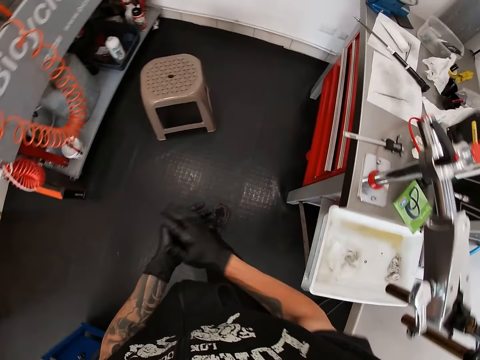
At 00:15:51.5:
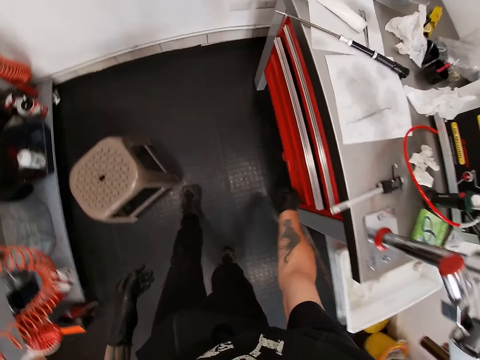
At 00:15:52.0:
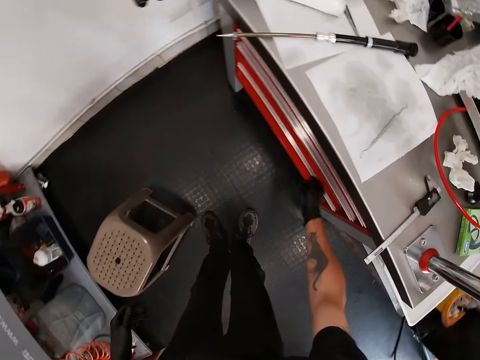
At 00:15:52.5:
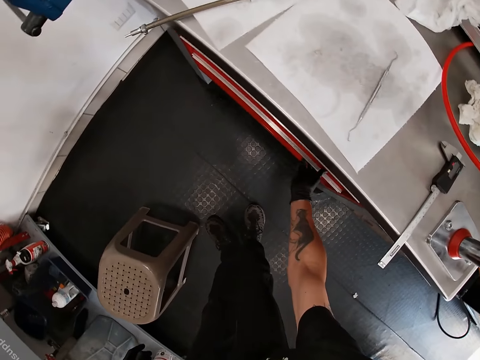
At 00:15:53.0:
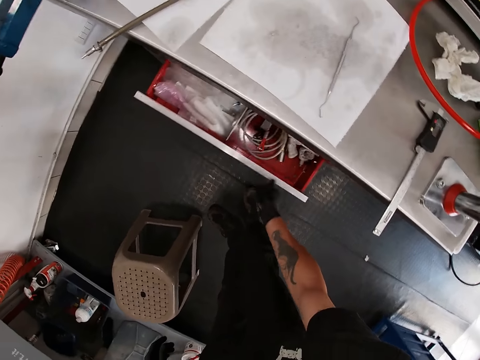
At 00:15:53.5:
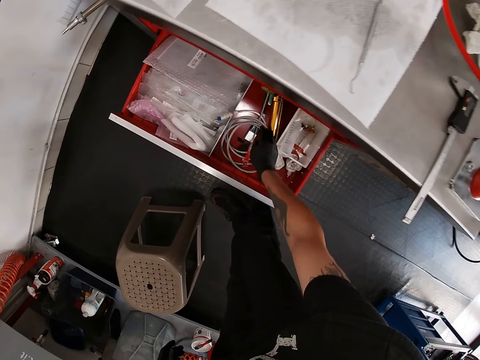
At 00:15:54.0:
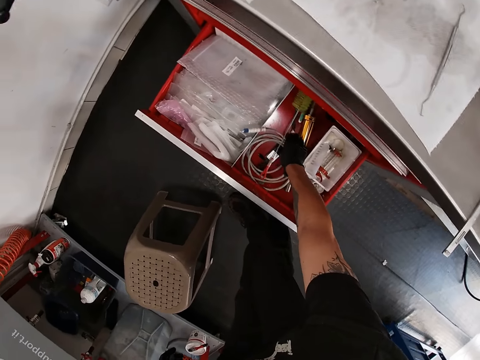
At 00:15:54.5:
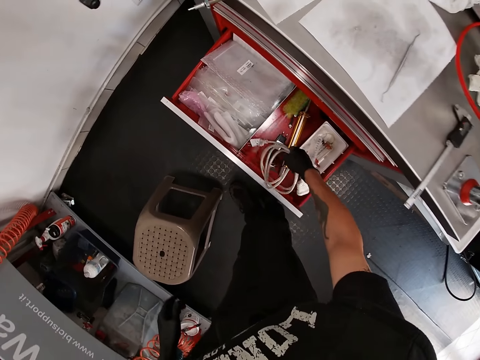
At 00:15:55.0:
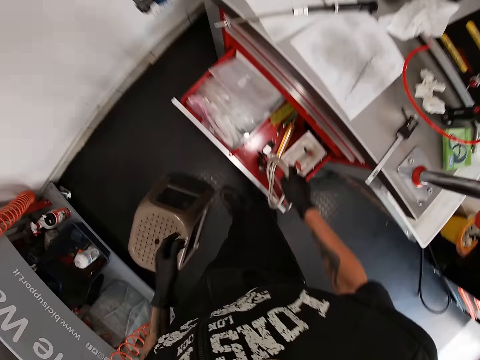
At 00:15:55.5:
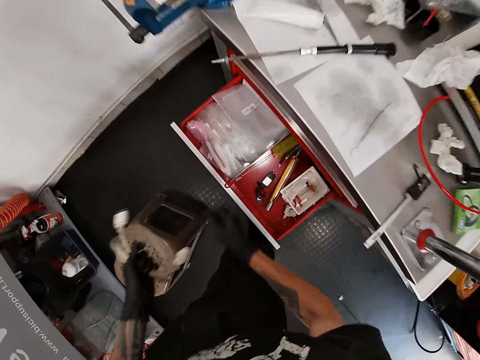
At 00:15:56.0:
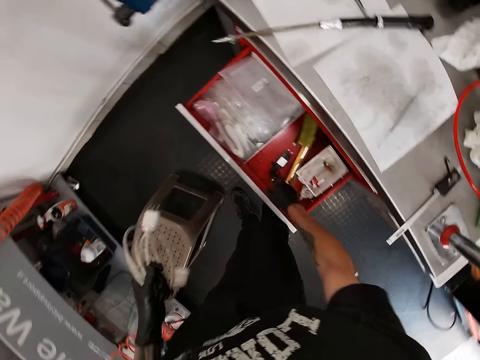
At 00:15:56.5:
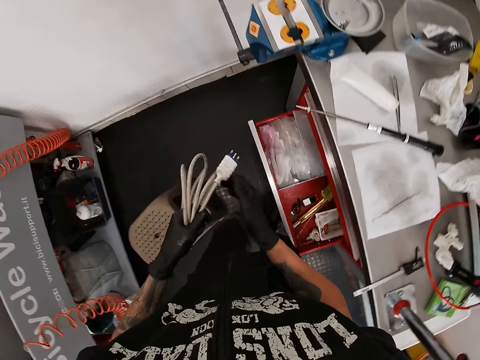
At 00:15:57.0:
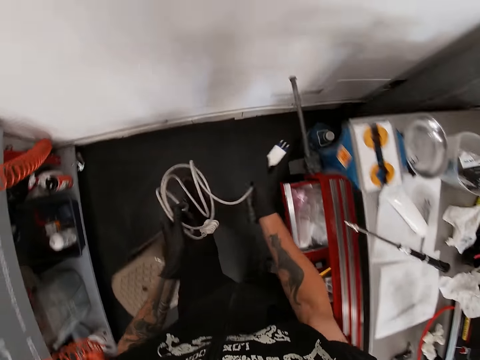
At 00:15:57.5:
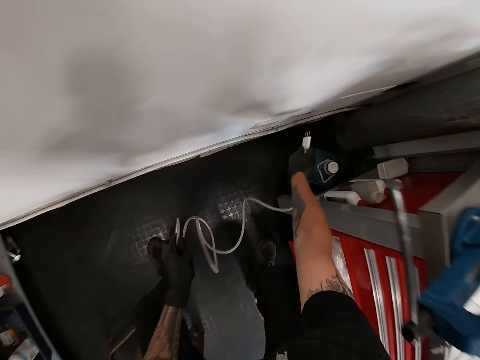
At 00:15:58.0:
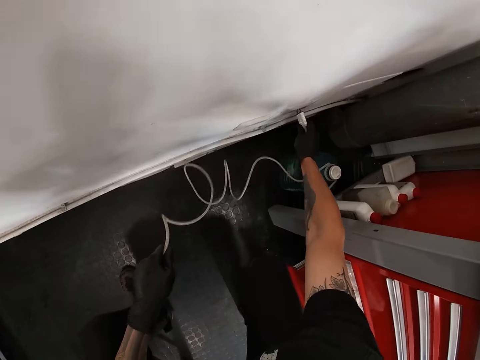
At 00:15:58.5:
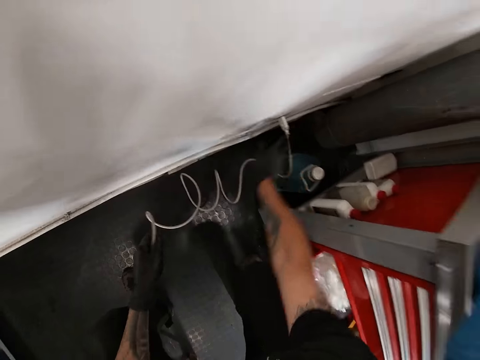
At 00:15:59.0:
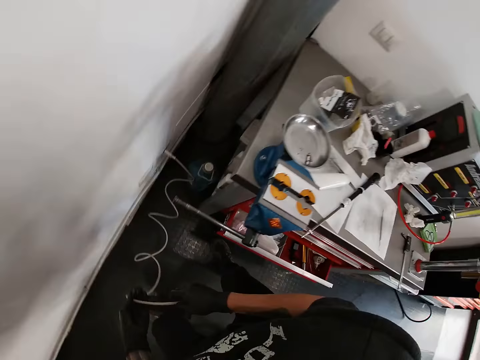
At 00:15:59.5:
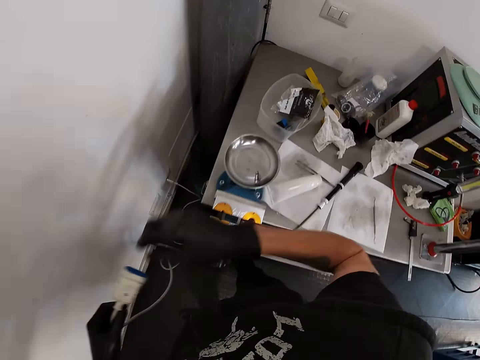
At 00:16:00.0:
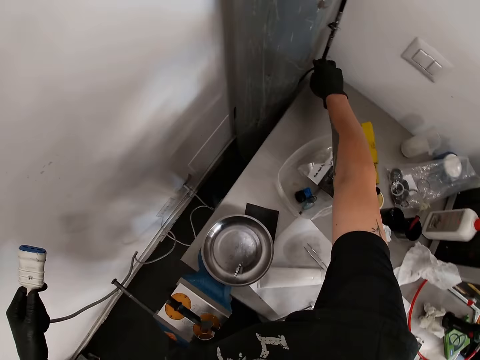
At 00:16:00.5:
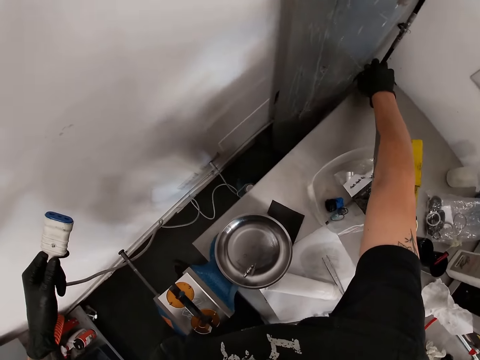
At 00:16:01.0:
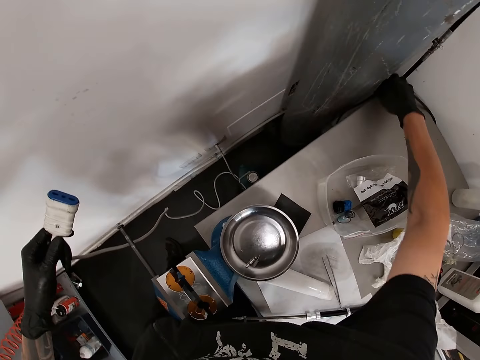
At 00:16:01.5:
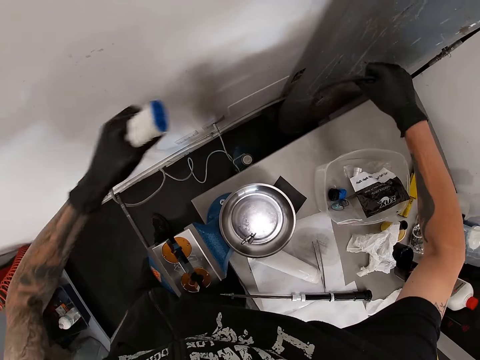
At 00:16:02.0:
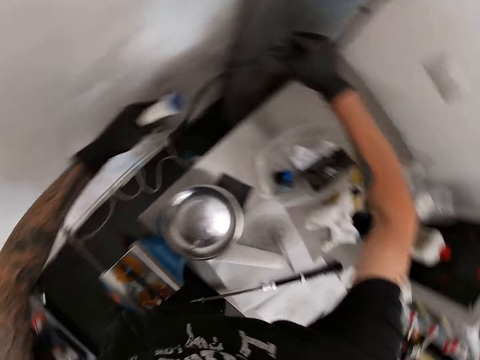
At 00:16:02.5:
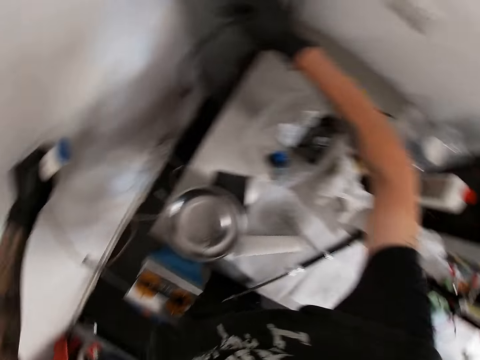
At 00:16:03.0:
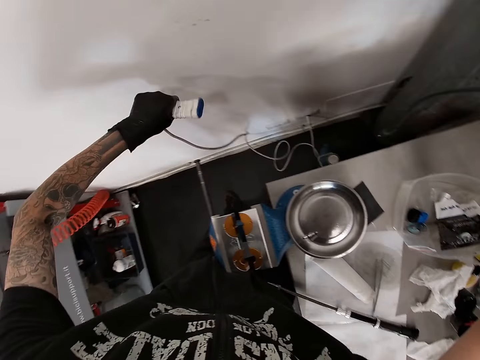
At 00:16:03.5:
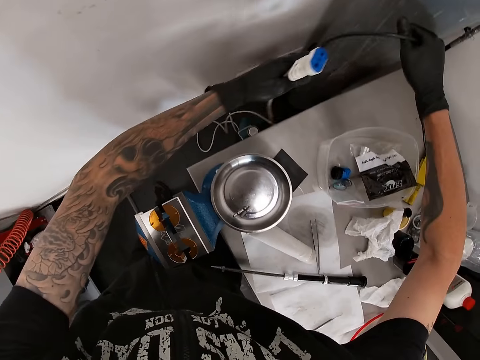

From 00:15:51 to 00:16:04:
The camera wearer rubs both hands together. He closes a drawer with his right gloved hand. He opens the drawer with his right gloved hand. He picks a wire plug or cable from the drawer with his right gloved hand. He moves the right hand. He passes the wire plug to his left gloved hand from his right gloved hand. He moves a screwdriver in the drawer with his right gloved hand. He closes the drawer with his right leg. He stretches the wire plug with his gloved hands. He plugs the wire plug to a socket with his right gloved hand. He holds the wire plug with his gloved hands. He pulls the cable. He picks up a black wire plug with his right gloved hand. He moves the right hand. He pulls a cable. He moves both hands. He holds the black wire plug with his gloved hands.

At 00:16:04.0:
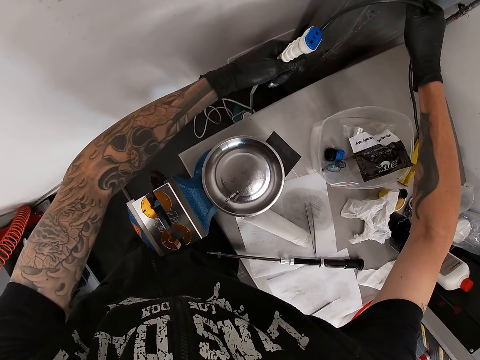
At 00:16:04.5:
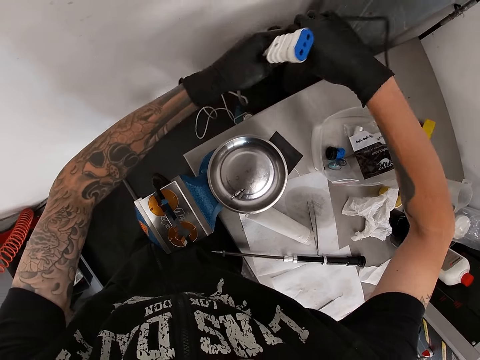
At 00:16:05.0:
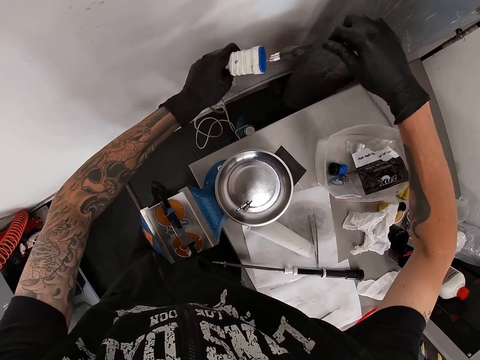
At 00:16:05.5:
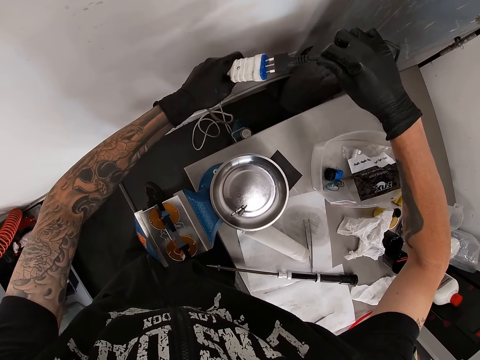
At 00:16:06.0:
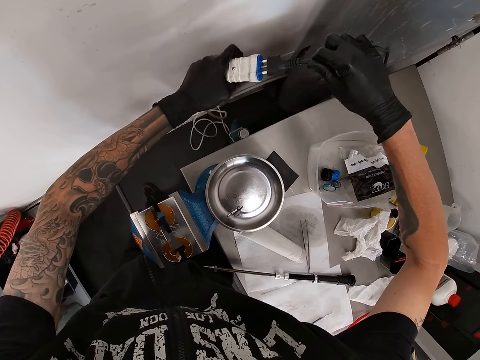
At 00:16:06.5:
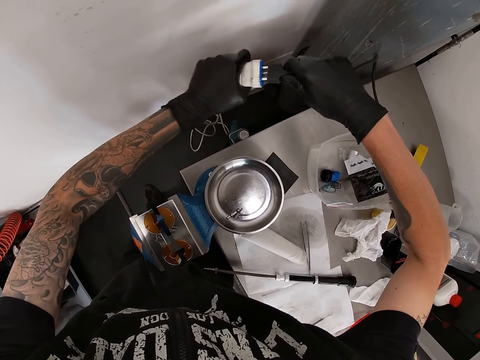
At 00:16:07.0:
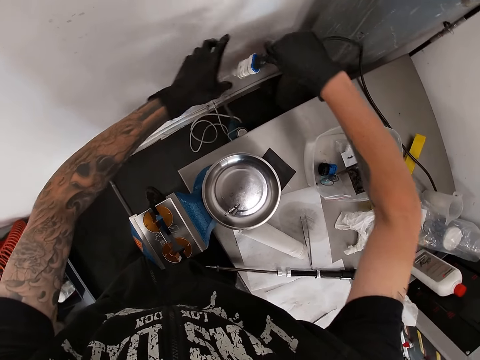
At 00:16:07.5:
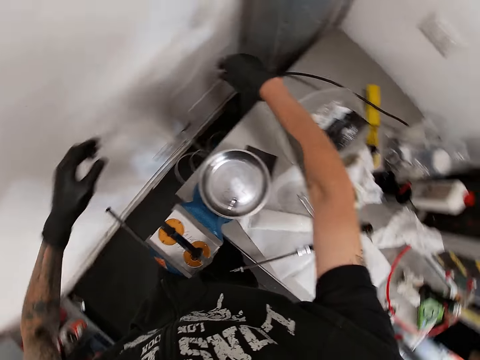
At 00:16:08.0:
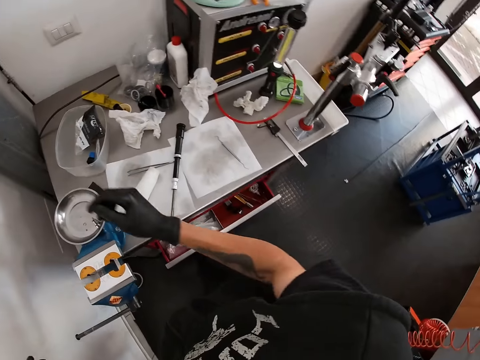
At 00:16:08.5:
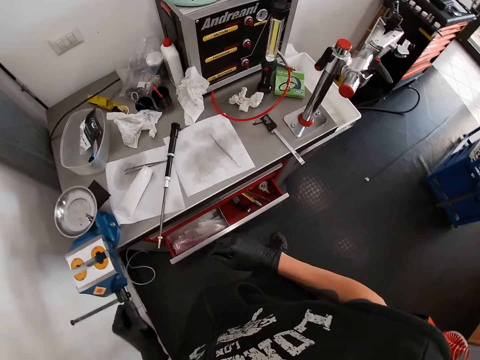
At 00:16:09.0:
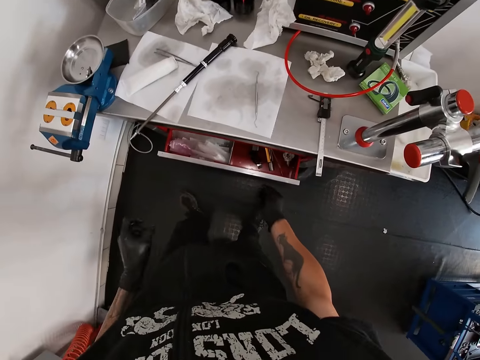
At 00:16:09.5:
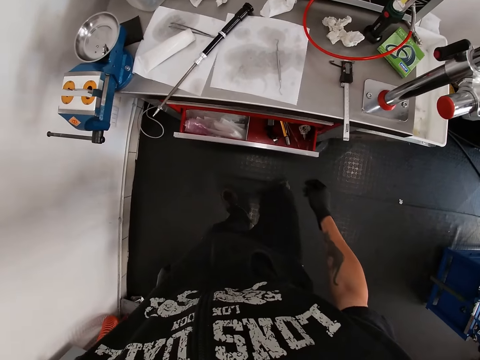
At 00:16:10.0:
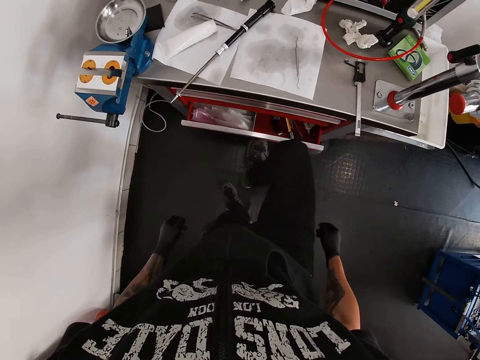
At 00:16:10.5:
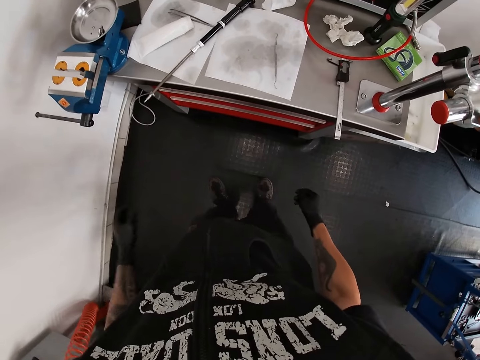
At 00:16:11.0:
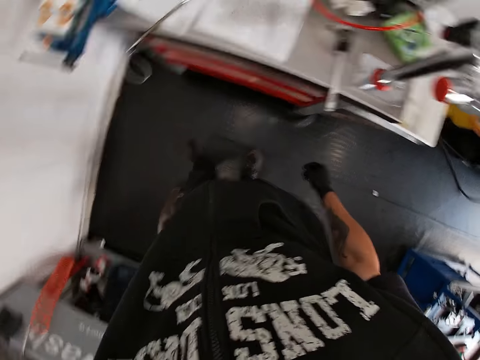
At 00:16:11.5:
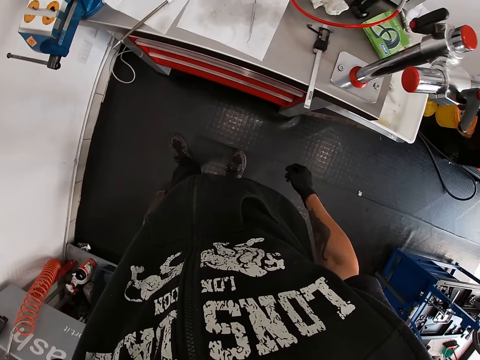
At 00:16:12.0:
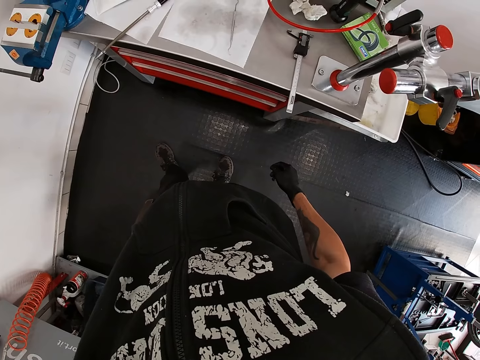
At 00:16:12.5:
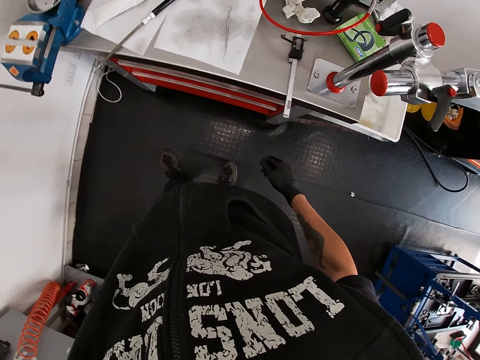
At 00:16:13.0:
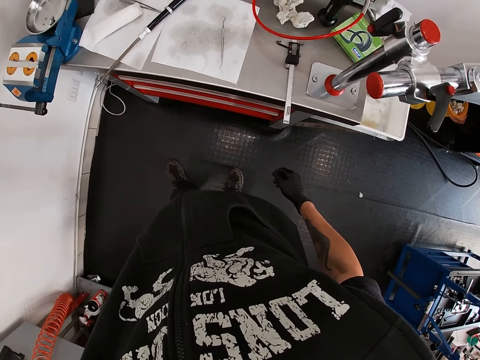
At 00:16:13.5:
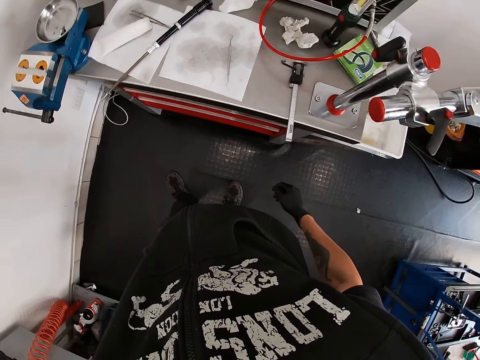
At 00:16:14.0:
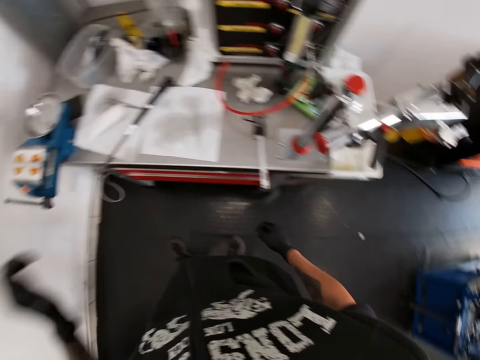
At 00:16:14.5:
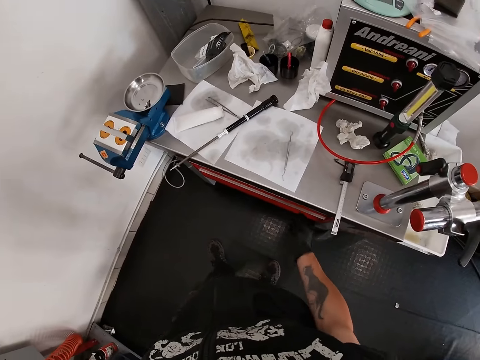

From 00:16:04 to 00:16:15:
The camera wearer looks at a cable. He stretches the cable. He plugs the black wire plug in his right gloved hand into a socket of the wire plug in his left gloved hand. He drops the wires on the floor with his gloved hands. He looks around. He closes a drawer with his right leg. He lifts the left hand. He adjusts the camera. He opens the drawer with his right gloved hand.

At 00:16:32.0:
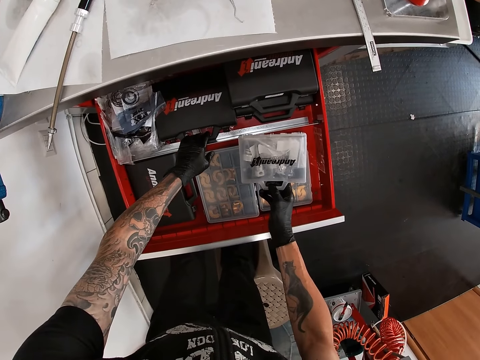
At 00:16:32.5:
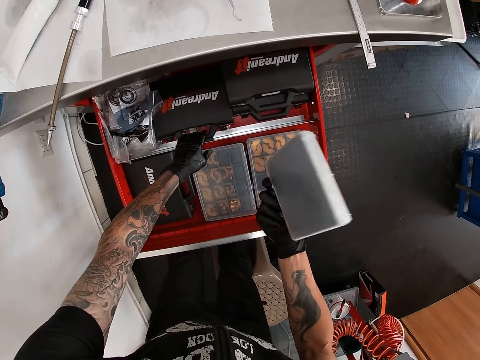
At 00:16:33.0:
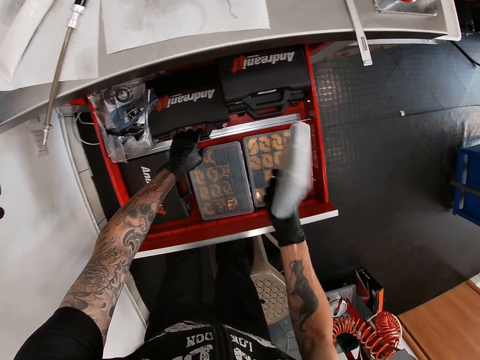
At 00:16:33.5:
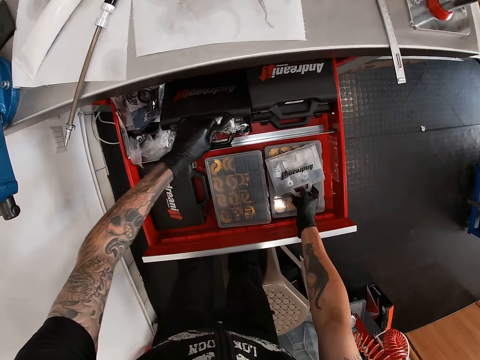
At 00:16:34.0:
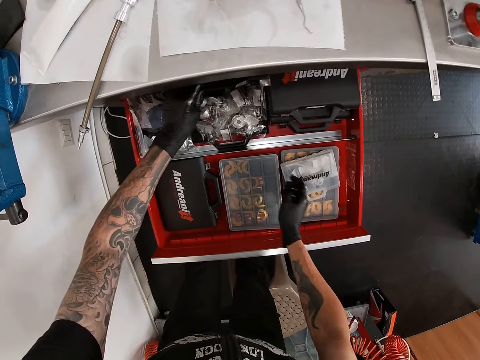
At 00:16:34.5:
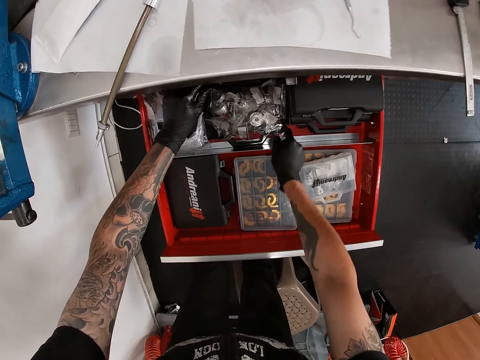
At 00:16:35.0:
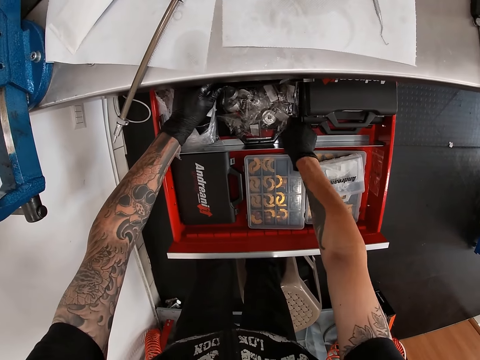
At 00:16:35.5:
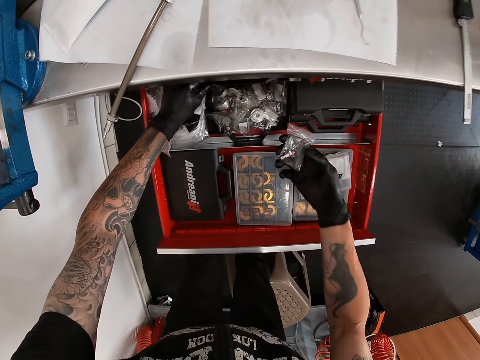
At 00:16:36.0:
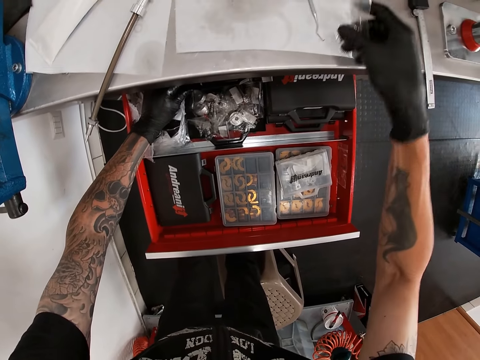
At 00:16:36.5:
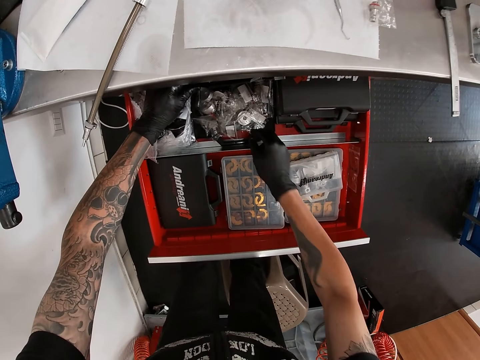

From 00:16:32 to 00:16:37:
The camera wearer flips the toolbox in his right gloved hand. He drops the toolbox in the drawer with his right gloved hand. He opens the toolbox in the drawer with his left gloved hand. He picks a polymer bag or paper in the drawer with his right gloved hand. He lifts the paper. He drops the polymer bag on the table with his right gloved hand.
